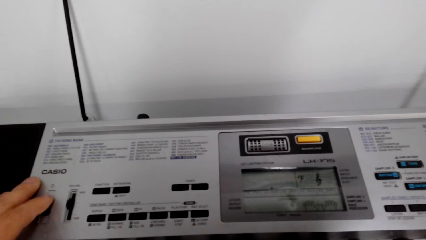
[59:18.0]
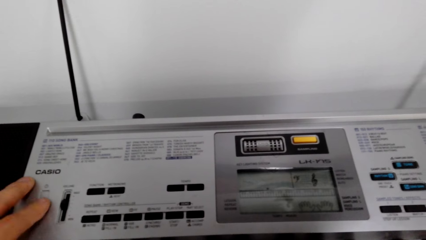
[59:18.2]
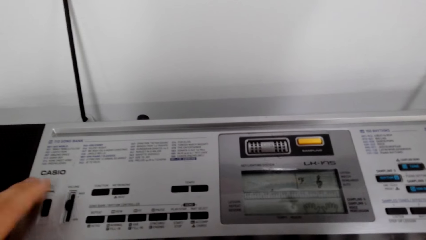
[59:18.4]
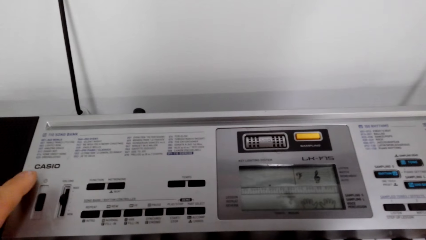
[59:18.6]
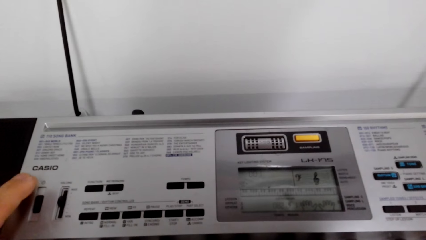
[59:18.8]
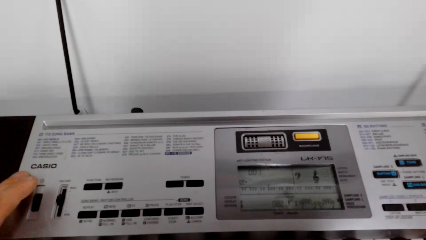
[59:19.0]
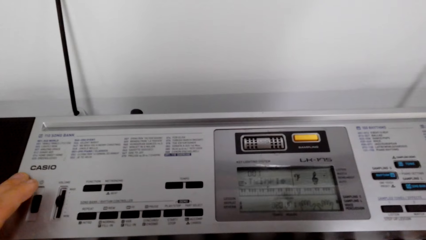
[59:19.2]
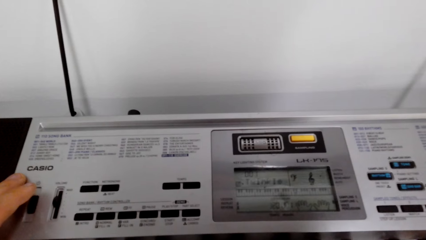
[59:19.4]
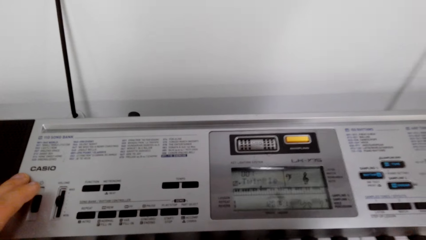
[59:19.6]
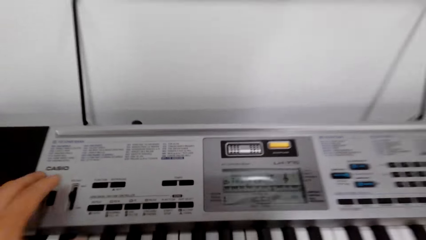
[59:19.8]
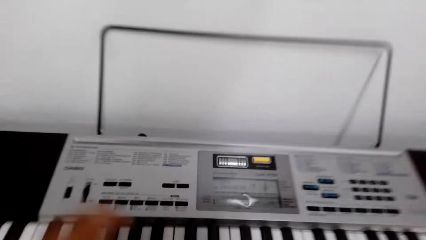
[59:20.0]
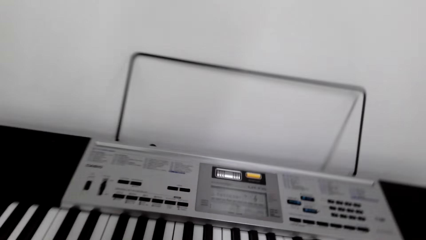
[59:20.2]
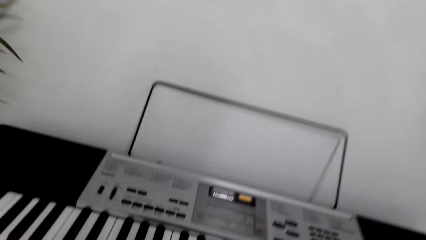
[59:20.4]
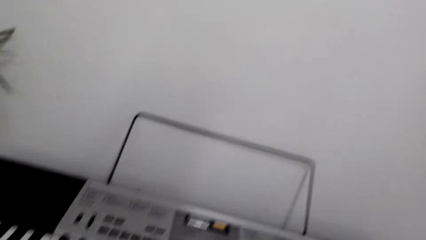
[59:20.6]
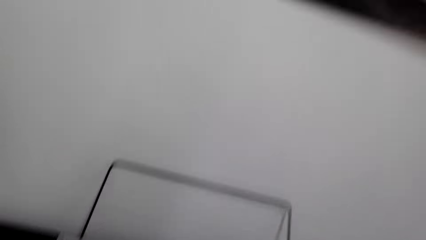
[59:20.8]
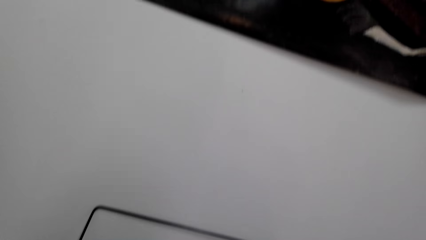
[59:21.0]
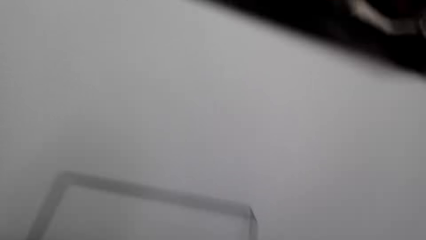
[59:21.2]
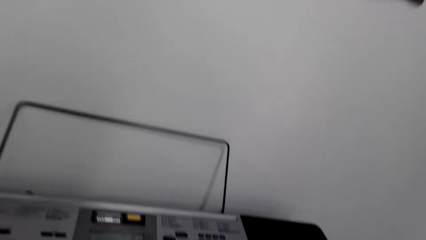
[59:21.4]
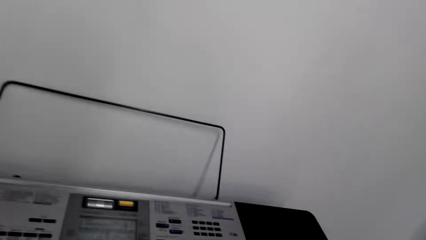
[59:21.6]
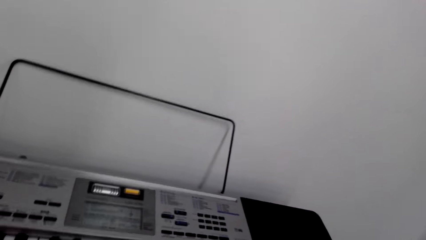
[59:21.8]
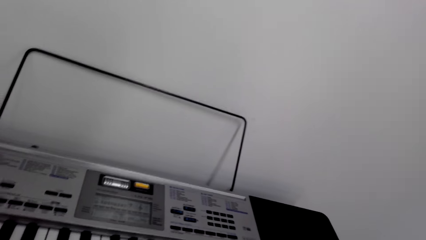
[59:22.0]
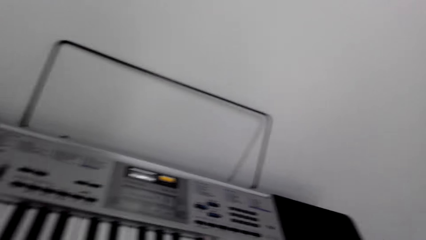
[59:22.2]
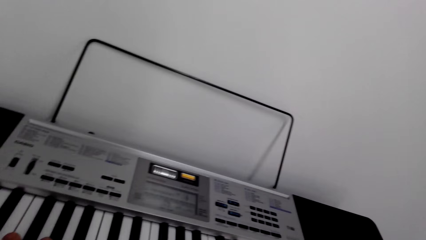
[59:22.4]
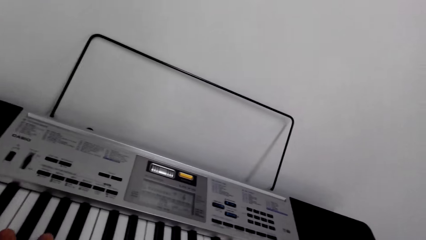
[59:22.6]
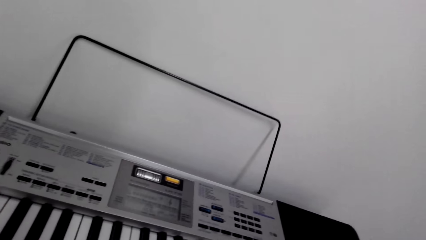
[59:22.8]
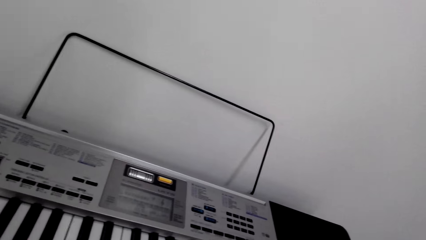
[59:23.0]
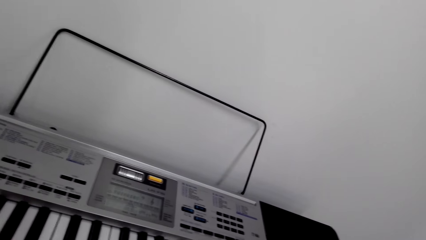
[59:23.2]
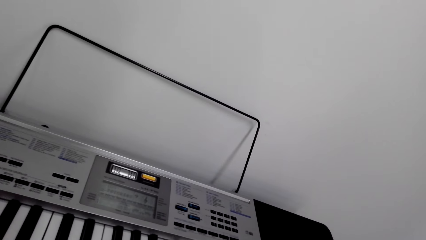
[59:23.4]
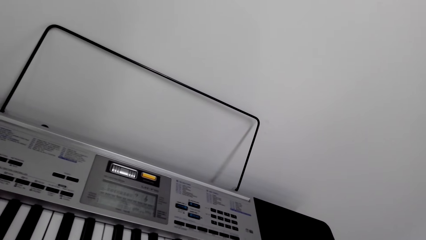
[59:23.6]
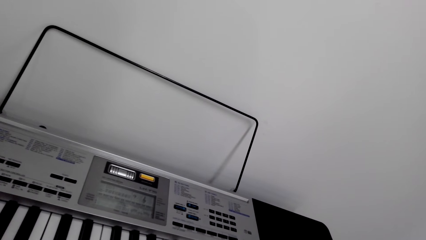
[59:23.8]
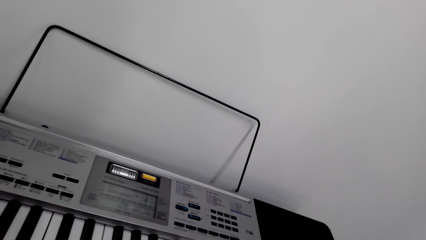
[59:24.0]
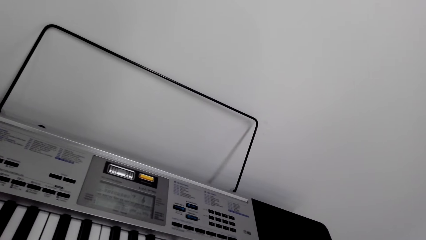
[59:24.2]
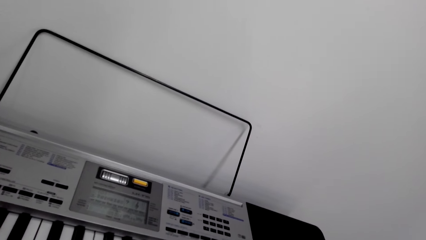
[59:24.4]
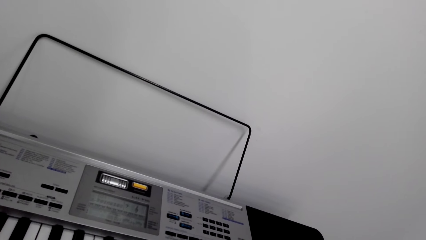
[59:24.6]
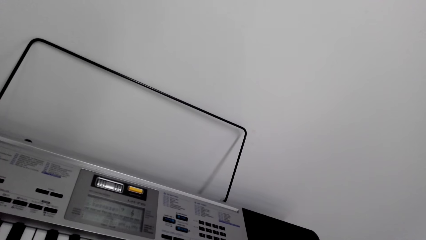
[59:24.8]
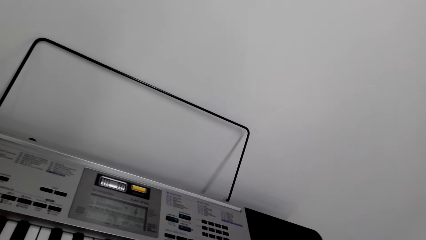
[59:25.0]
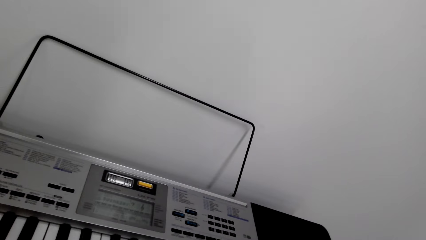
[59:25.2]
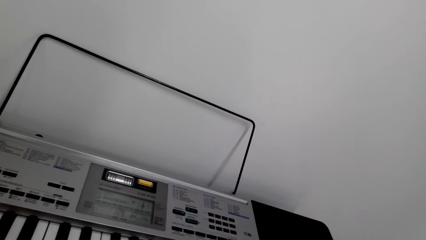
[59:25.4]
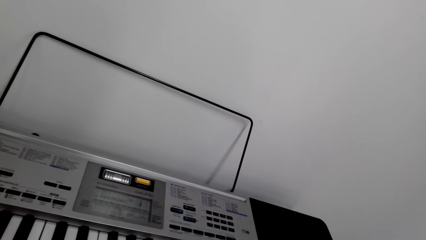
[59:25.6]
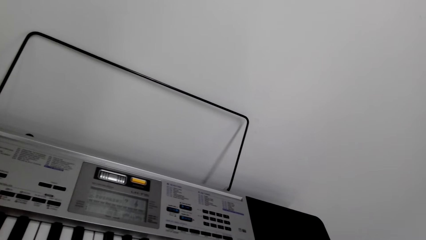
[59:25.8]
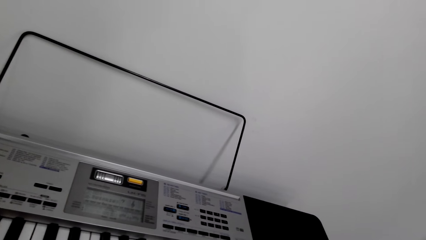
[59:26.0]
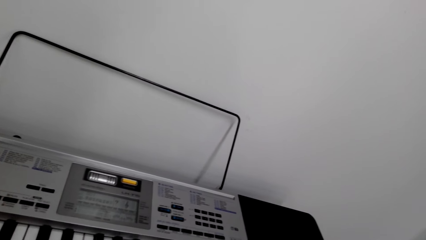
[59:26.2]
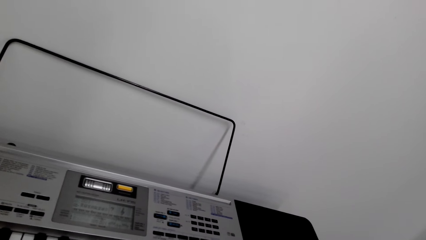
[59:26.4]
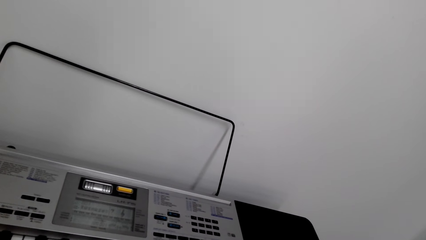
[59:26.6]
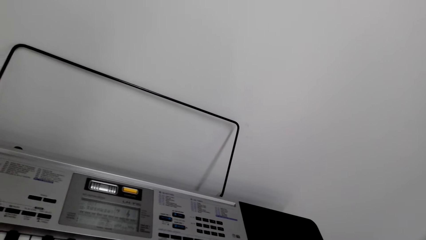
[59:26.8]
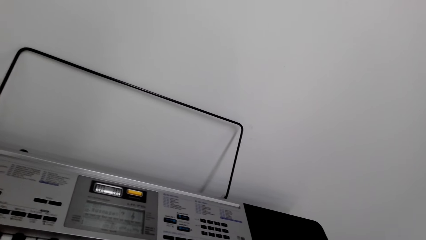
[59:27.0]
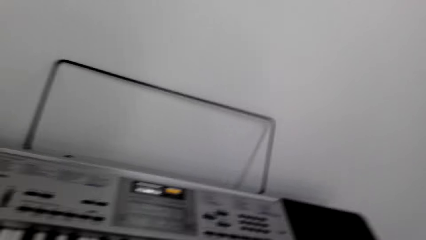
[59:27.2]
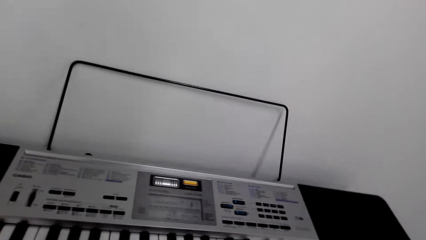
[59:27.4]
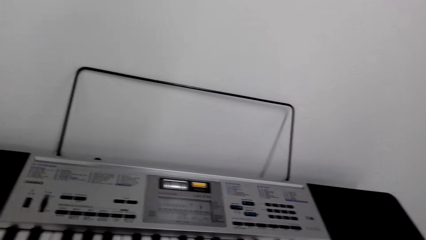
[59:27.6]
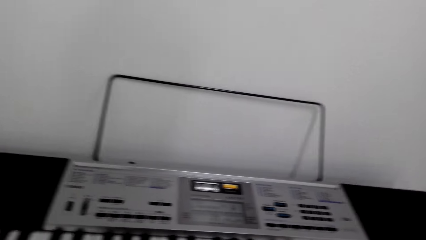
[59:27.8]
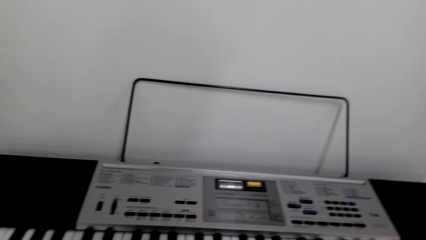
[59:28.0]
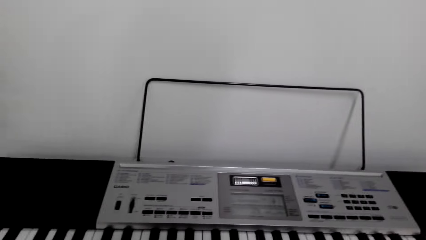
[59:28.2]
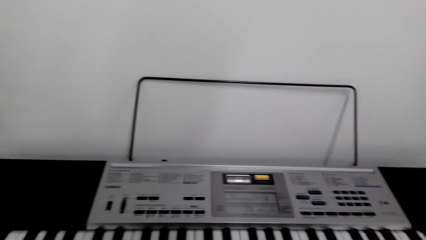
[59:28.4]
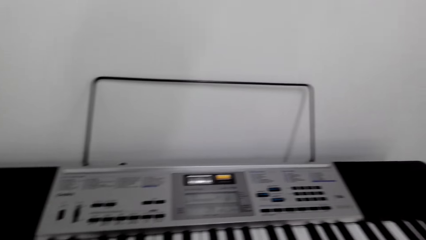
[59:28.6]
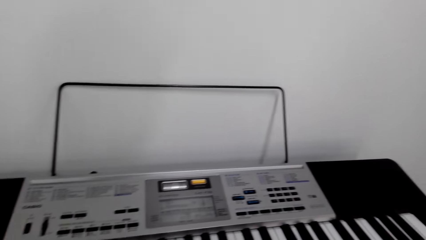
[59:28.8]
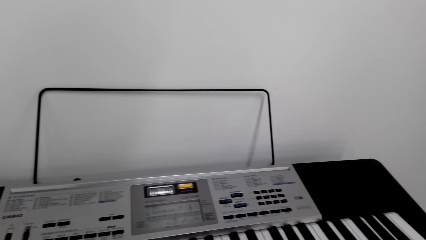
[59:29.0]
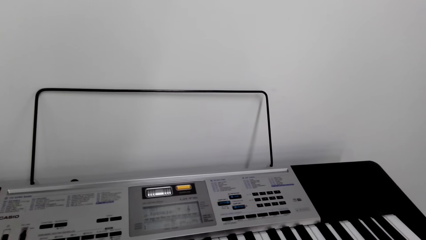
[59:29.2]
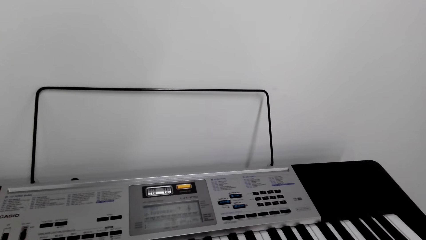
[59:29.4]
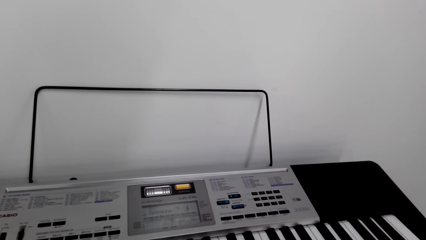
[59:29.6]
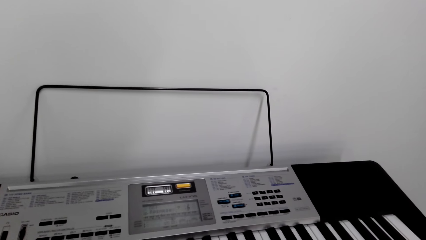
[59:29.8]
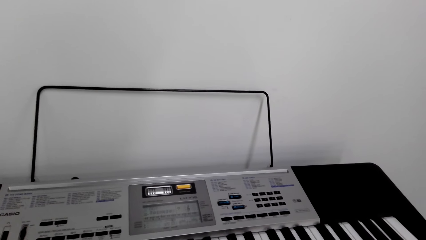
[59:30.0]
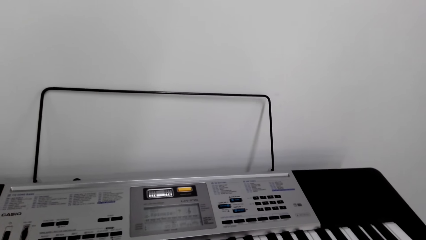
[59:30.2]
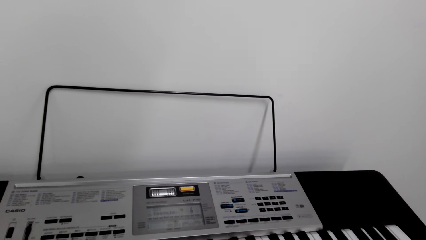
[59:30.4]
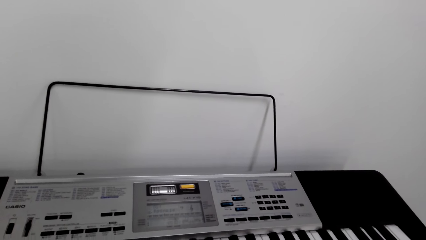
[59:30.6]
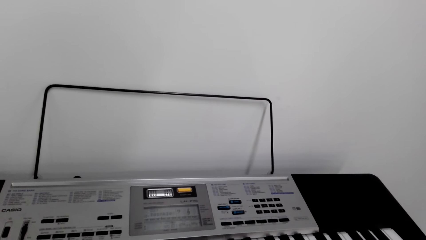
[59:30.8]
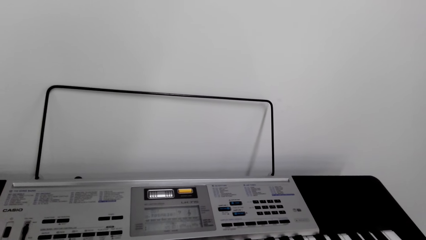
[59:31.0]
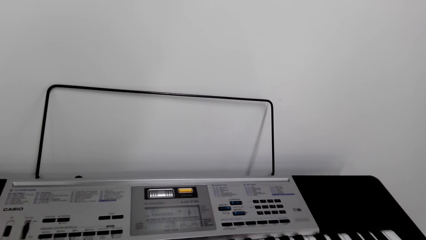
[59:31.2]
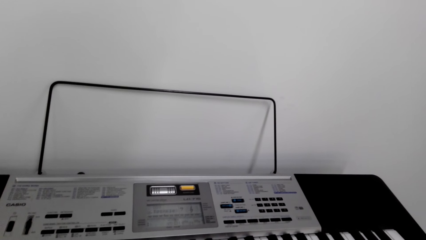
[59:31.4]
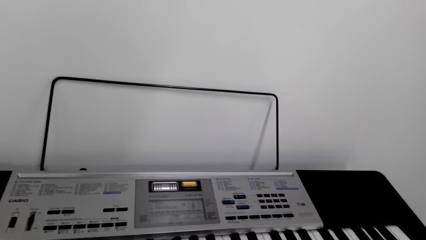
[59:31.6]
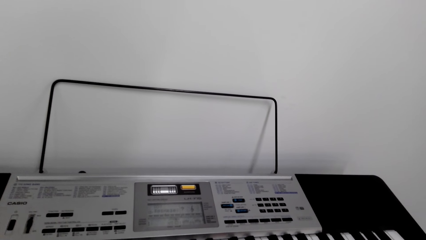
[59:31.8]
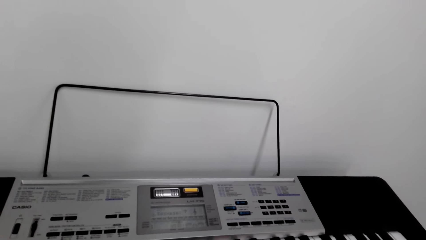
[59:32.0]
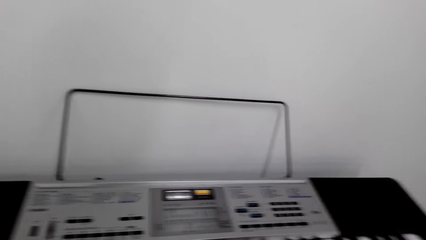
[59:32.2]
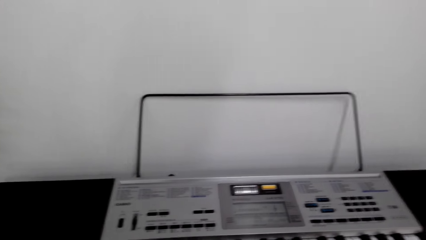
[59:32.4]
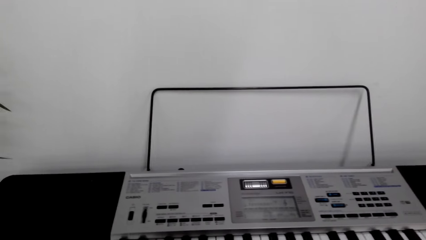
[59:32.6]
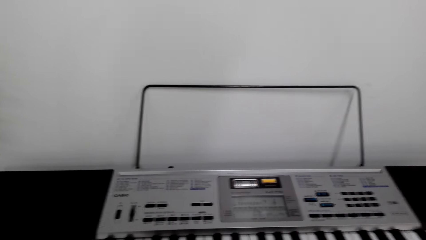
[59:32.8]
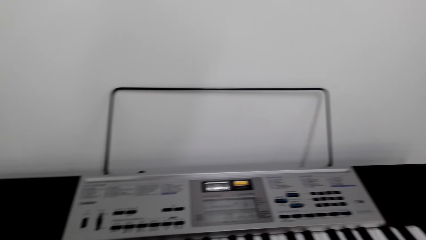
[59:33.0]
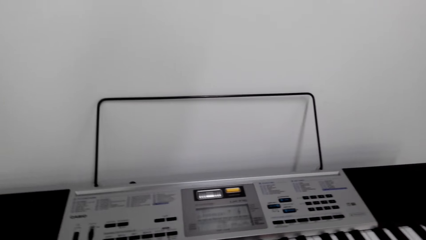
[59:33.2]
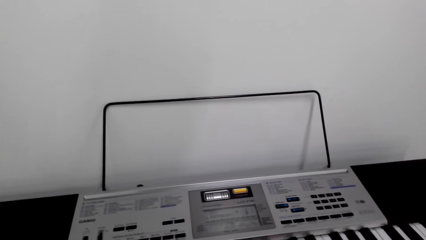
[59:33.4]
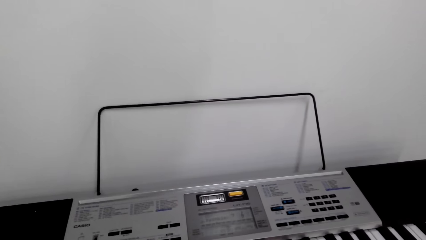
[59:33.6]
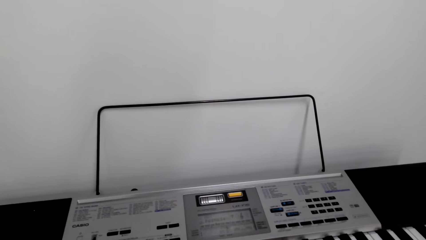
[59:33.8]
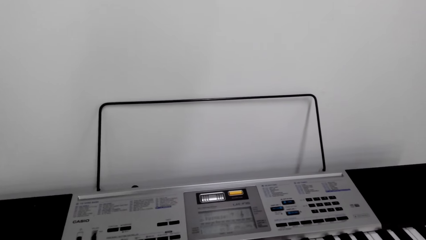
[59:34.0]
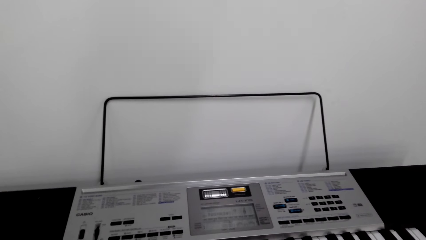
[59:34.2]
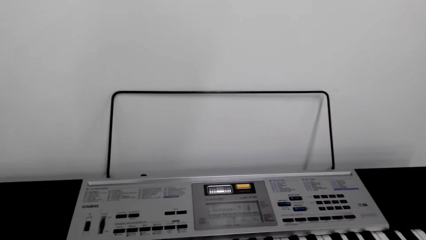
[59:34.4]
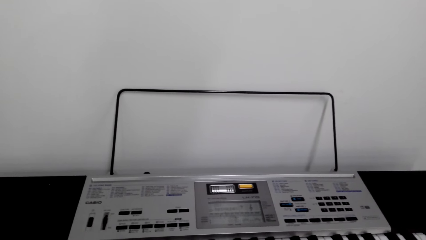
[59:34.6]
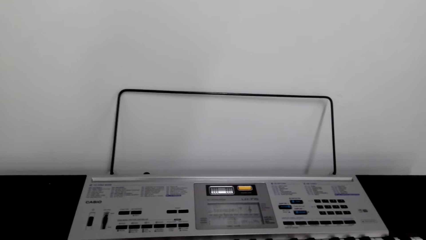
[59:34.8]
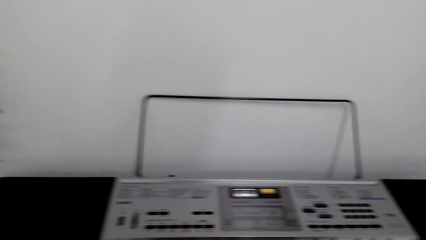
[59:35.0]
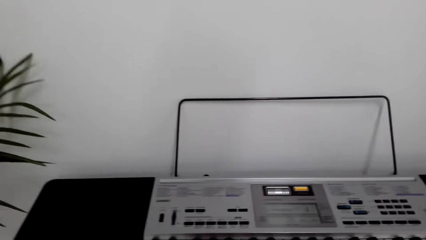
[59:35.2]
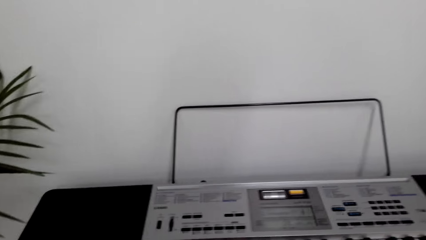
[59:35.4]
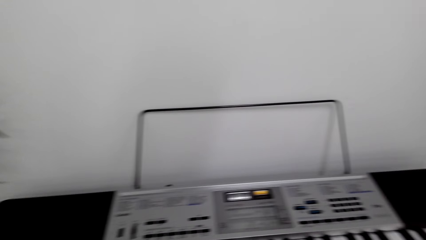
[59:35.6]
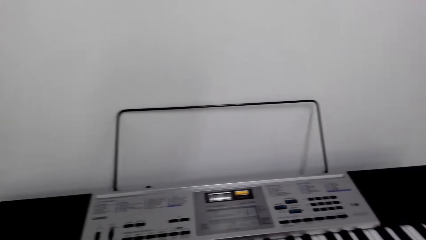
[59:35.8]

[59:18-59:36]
The camera wearer looks around. They operate the keyboard.
